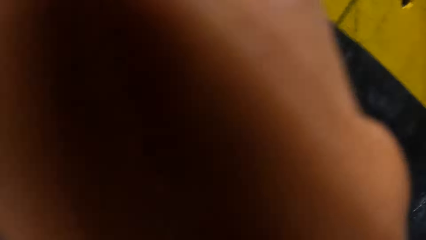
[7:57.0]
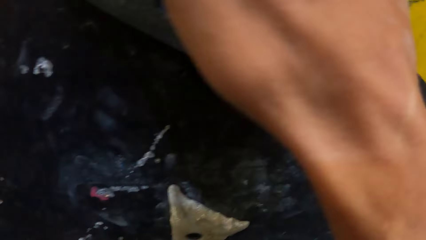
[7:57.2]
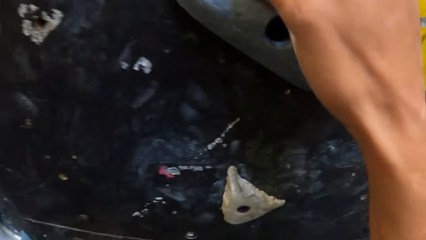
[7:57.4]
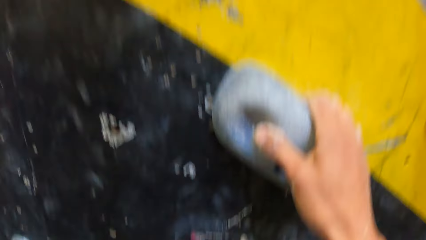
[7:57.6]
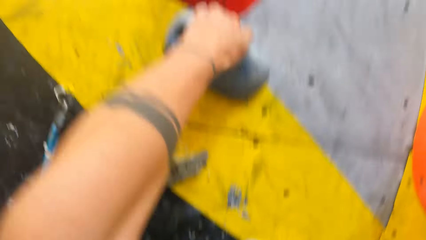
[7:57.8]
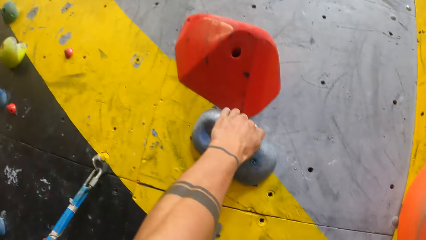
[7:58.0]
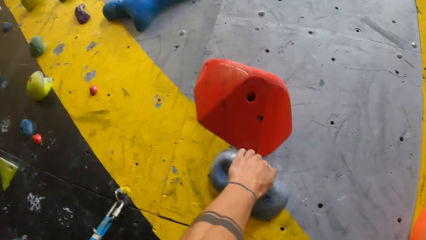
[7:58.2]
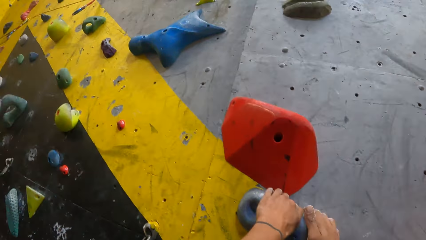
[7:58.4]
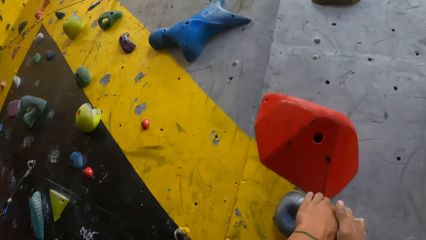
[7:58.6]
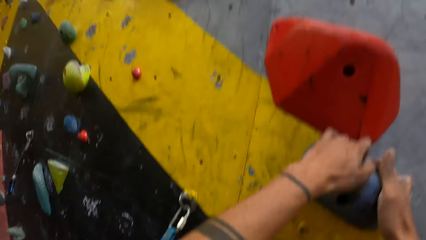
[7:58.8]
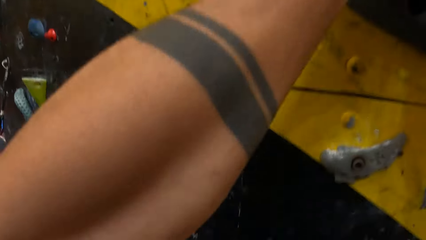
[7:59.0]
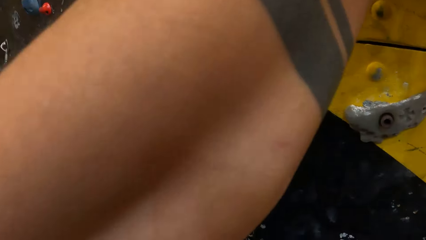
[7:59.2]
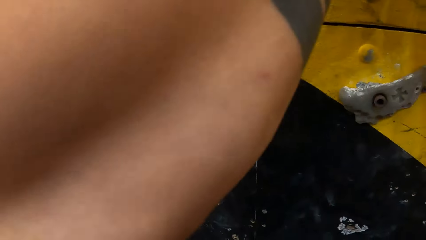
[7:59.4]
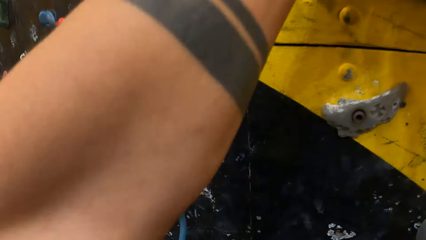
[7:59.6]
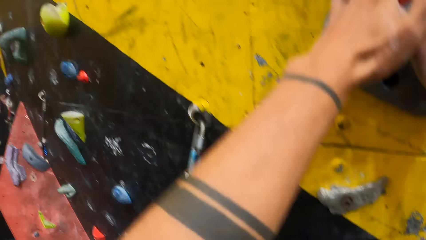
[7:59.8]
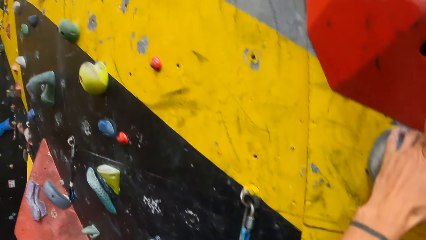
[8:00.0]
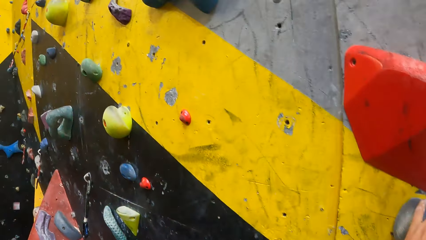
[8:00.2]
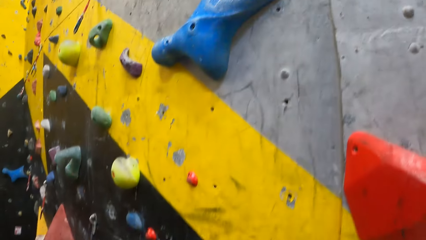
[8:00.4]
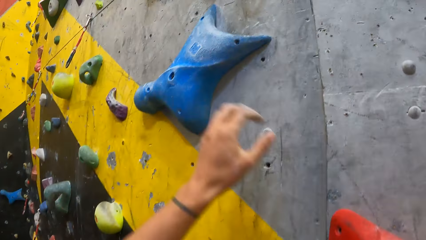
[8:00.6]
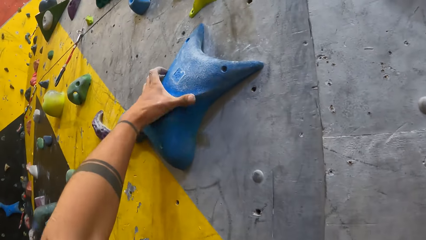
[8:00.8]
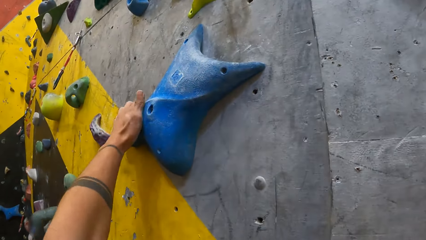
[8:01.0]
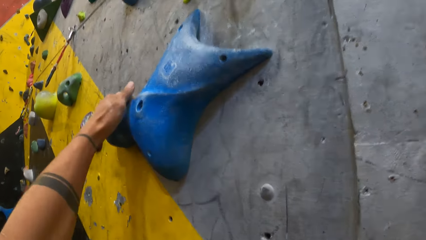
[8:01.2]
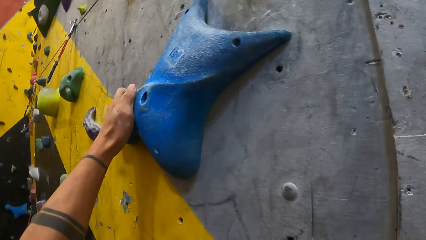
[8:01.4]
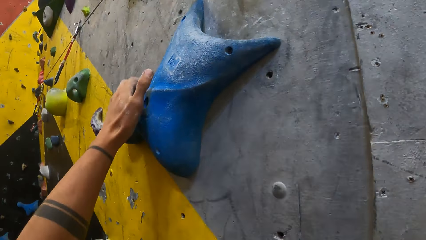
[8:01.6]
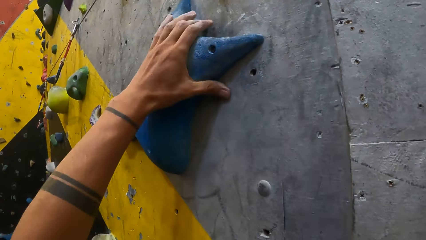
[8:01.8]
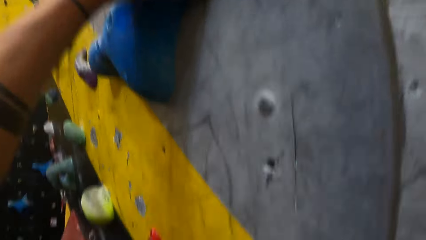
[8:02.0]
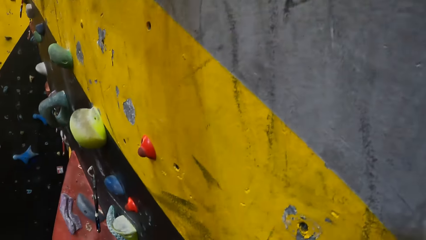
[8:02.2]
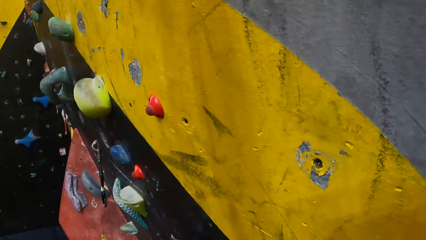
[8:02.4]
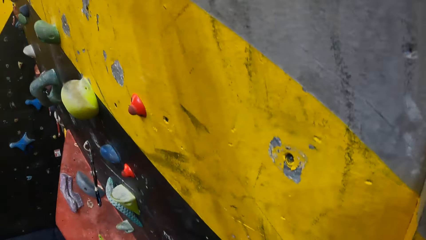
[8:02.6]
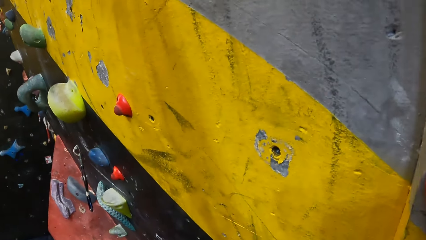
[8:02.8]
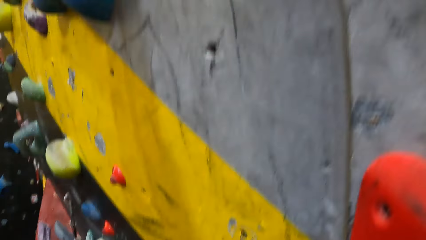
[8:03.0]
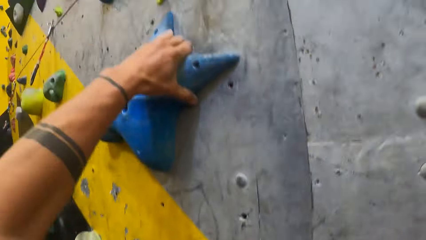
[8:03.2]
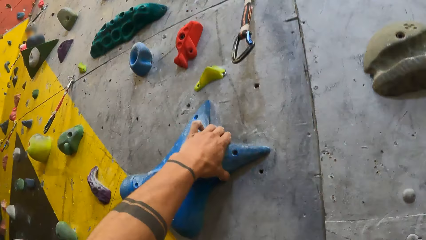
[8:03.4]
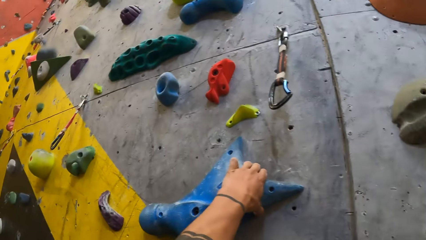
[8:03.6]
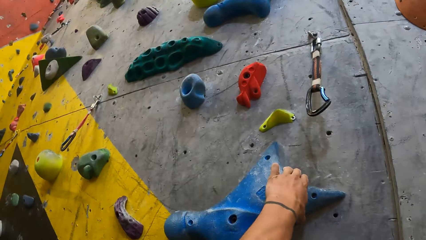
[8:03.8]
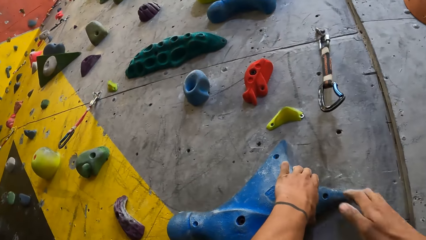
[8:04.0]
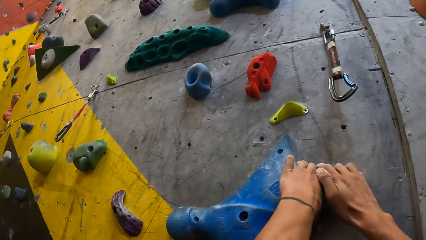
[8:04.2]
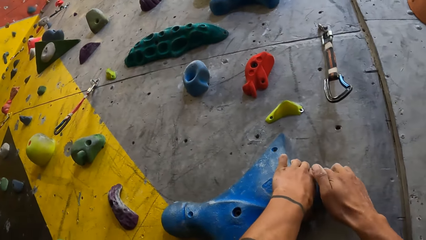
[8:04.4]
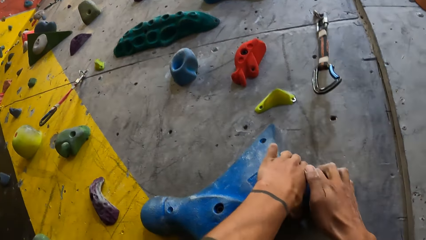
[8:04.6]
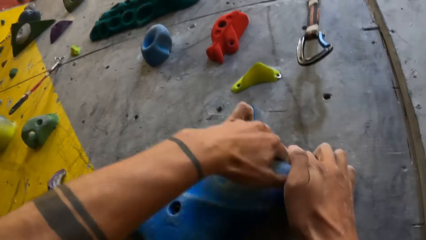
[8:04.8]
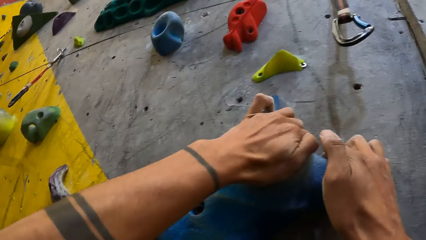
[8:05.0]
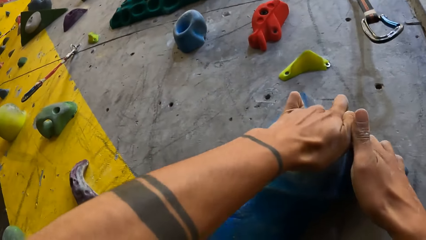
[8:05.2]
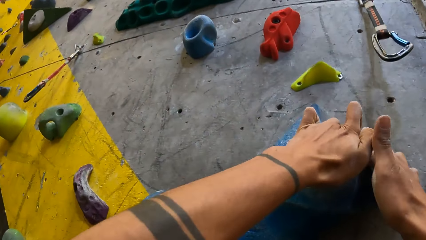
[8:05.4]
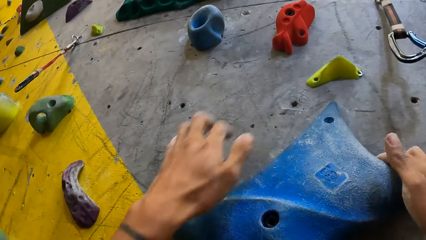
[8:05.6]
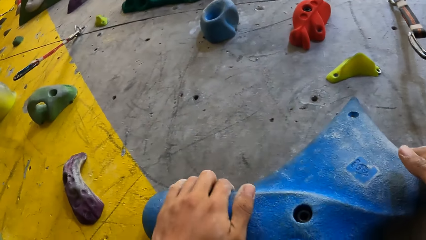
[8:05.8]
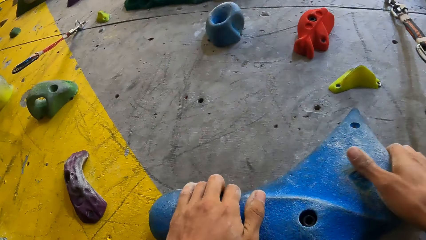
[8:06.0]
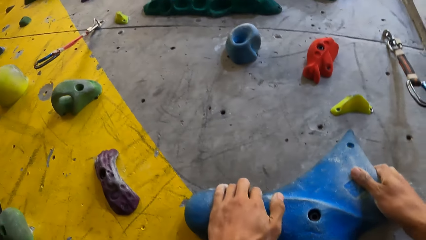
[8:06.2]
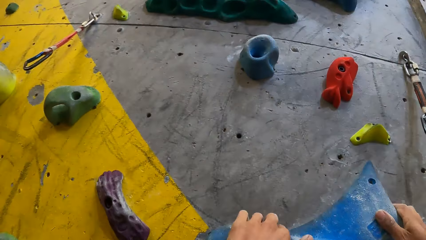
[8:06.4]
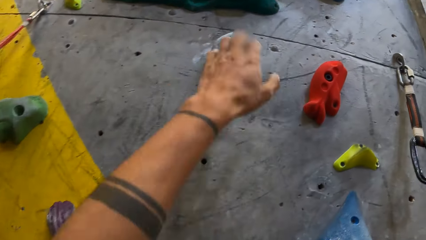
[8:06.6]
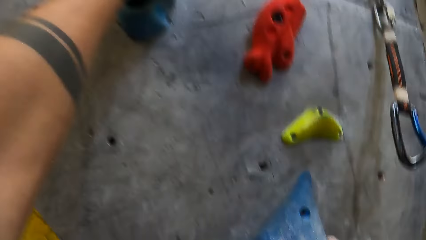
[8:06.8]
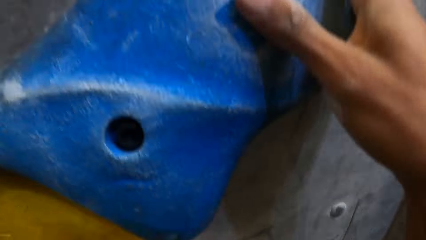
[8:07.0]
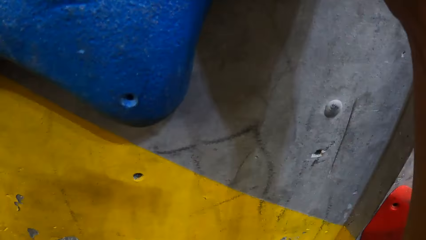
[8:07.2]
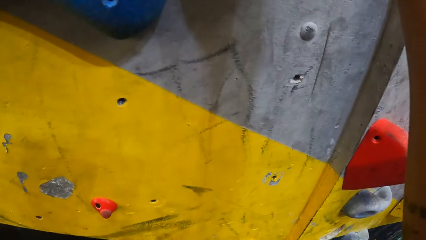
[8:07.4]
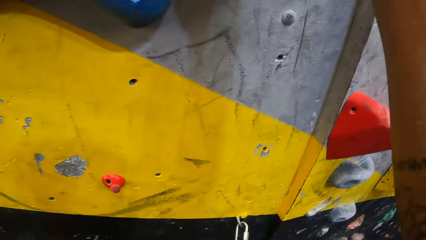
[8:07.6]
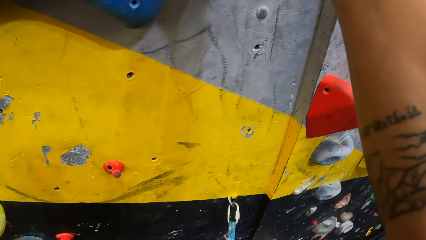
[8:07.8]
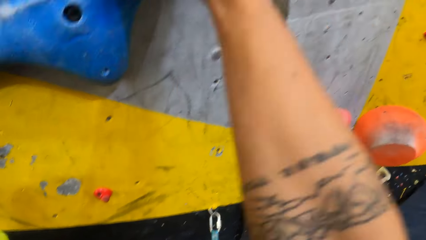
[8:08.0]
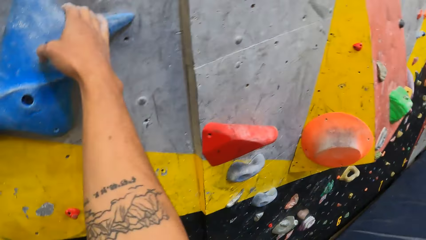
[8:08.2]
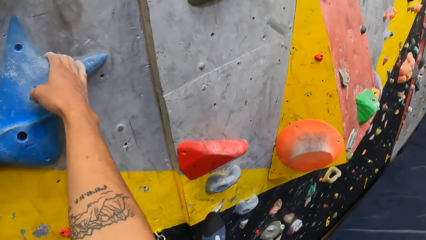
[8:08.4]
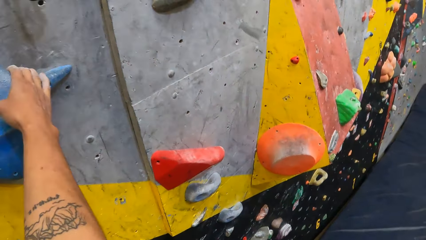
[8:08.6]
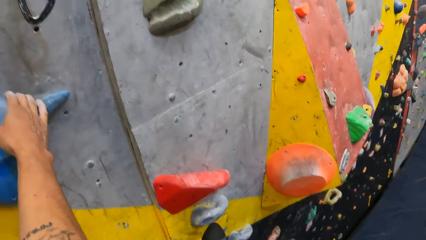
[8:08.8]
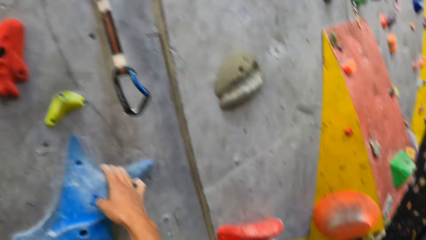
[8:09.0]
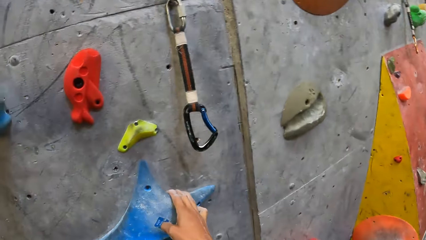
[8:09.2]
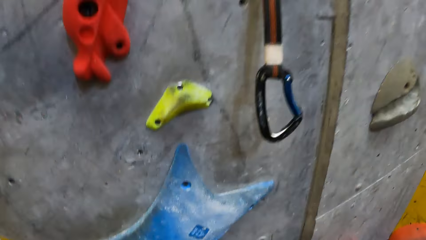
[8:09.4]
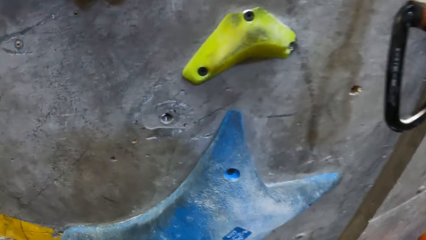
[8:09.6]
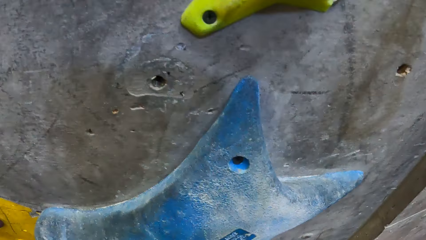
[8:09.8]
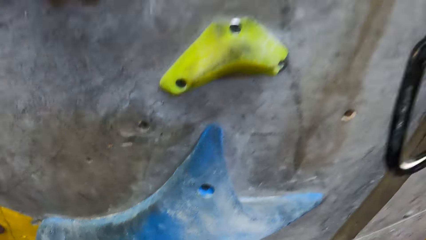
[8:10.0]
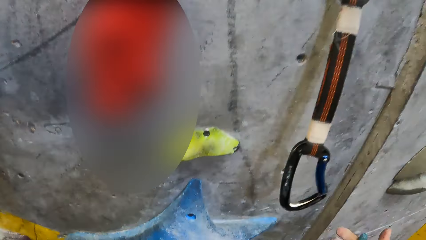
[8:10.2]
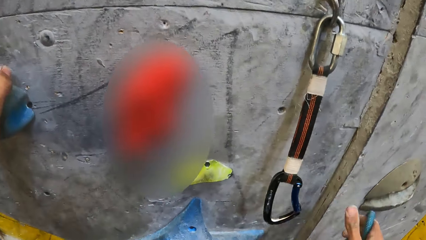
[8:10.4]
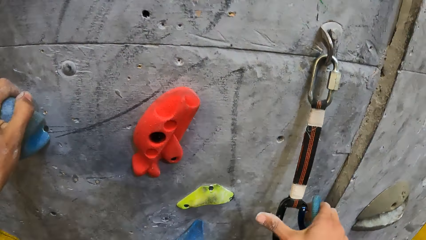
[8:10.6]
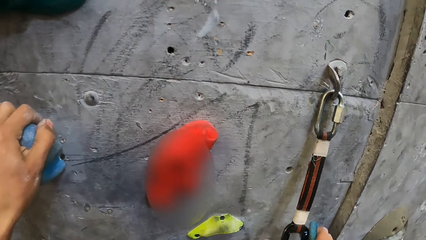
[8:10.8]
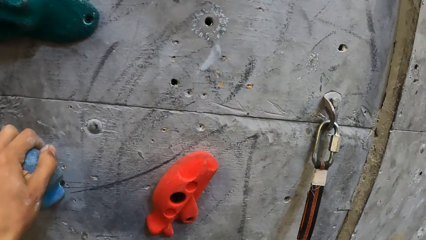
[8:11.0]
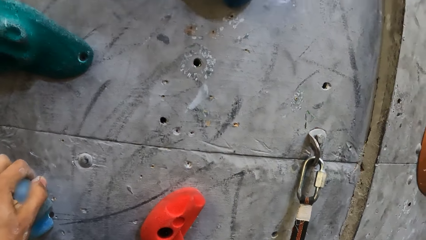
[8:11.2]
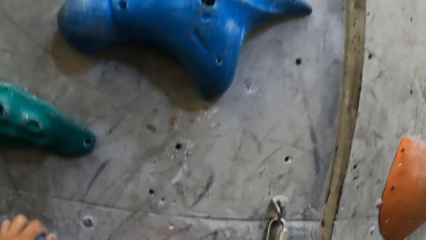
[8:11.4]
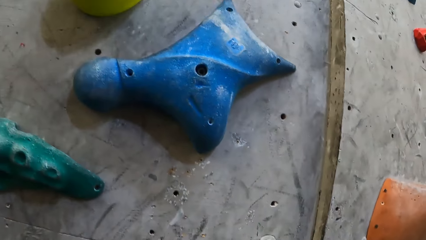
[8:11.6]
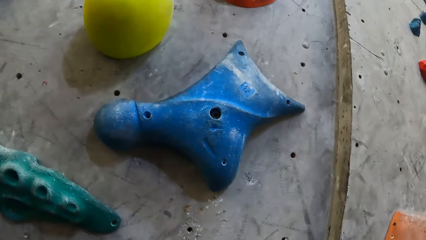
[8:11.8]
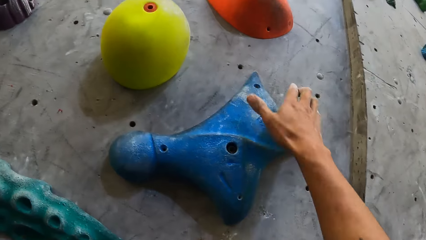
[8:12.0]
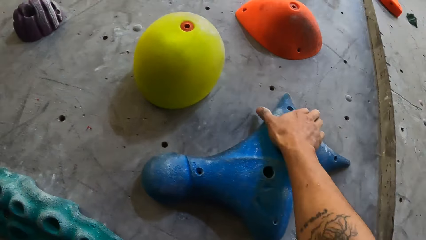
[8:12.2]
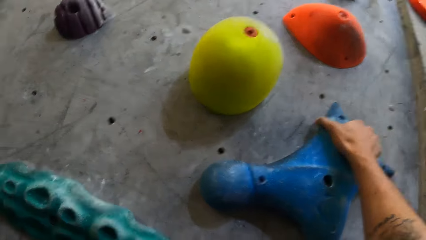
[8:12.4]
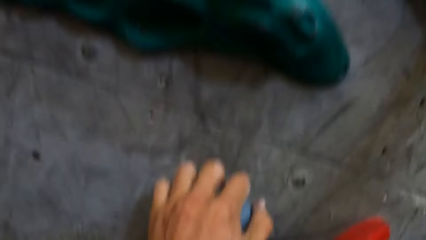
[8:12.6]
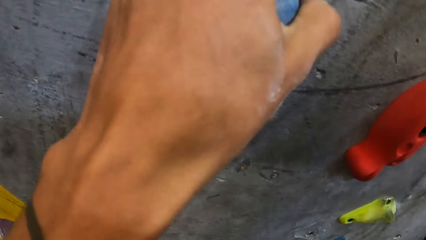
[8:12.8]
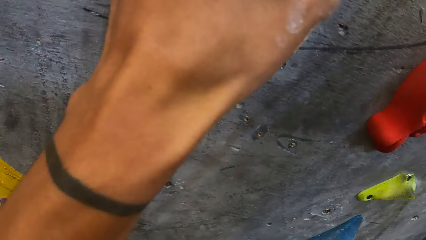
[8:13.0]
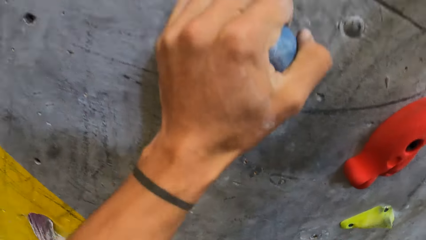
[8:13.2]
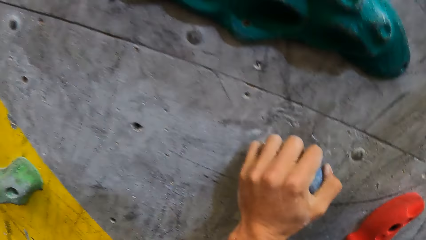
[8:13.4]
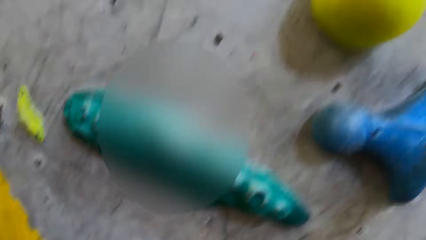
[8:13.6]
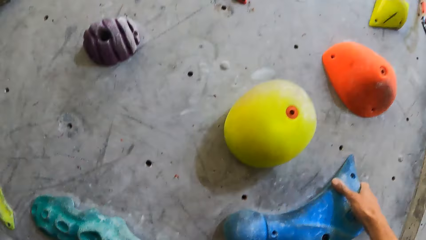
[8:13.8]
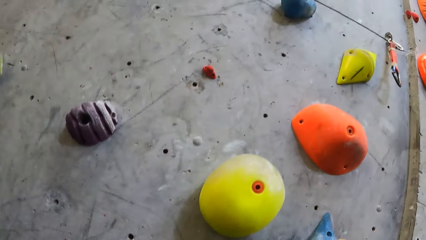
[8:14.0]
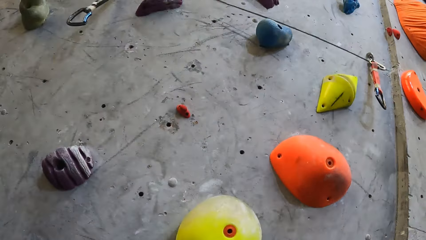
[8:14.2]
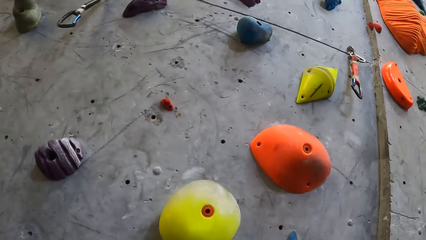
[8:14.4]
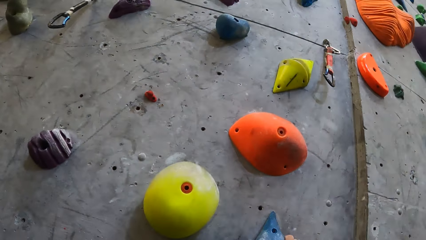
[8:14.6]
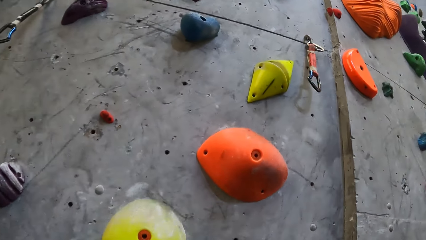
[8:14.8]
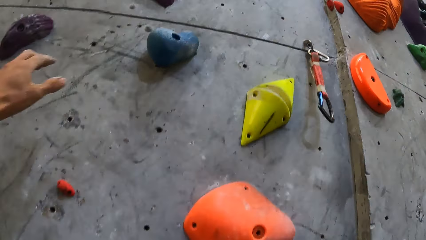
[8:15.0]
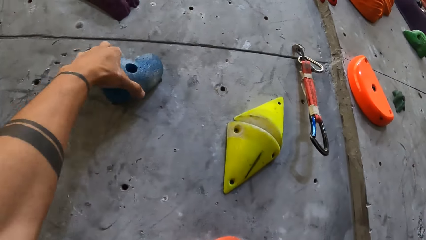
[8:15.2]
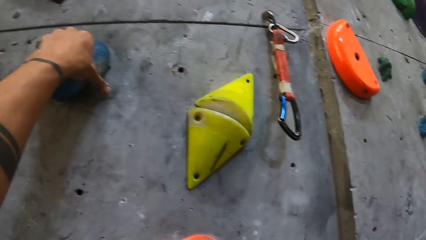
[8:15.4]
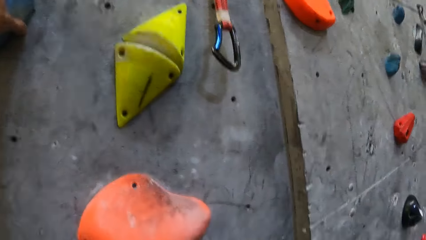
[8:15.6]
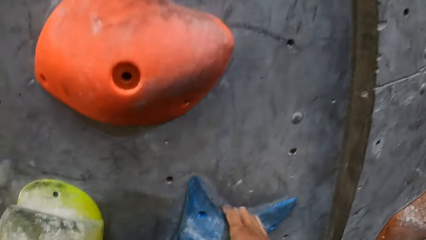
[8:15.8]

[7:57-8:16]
The camera wearer climbs the wall. They hook a safety rope on the wall. They climb the wall.
